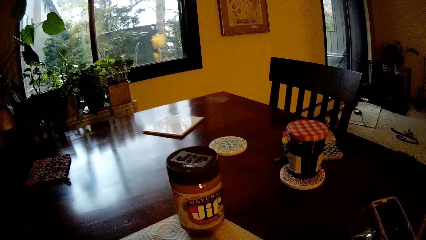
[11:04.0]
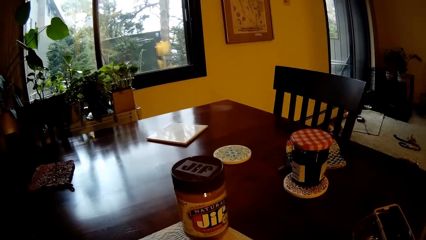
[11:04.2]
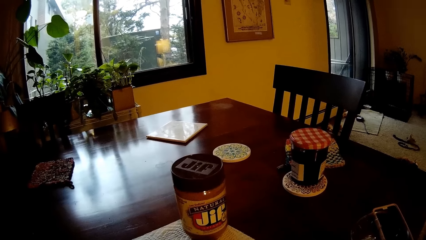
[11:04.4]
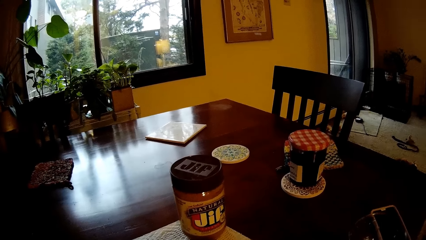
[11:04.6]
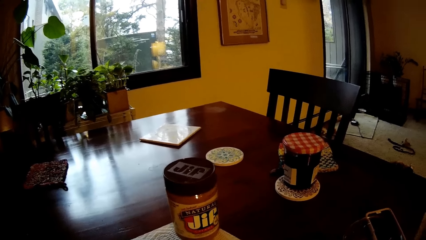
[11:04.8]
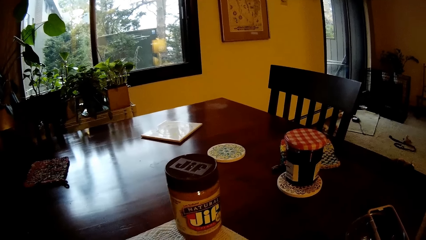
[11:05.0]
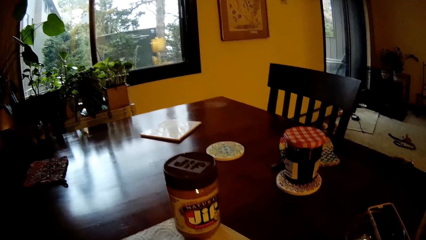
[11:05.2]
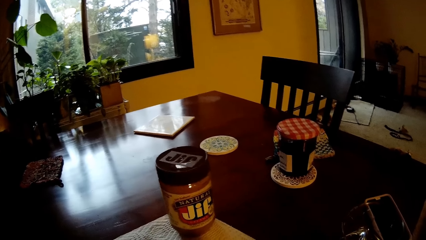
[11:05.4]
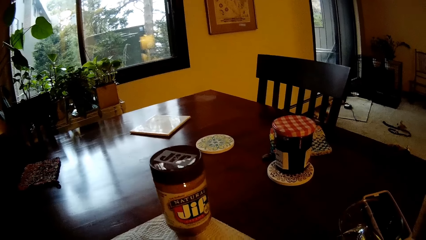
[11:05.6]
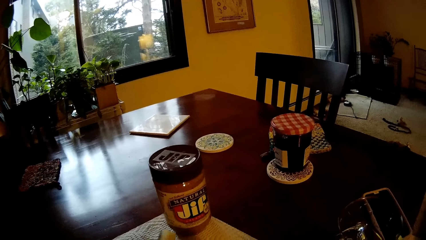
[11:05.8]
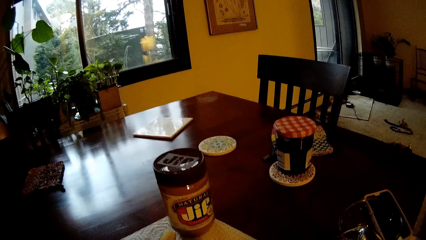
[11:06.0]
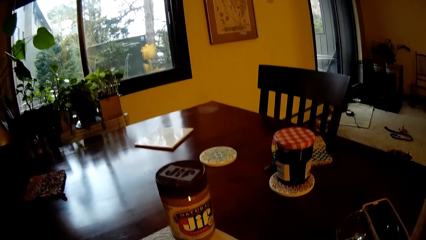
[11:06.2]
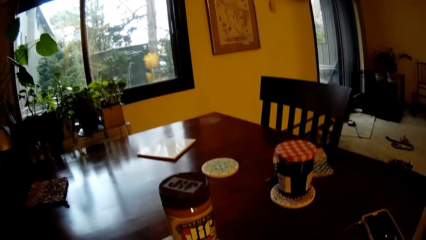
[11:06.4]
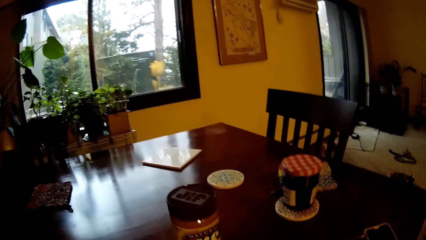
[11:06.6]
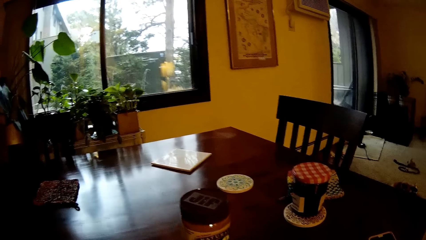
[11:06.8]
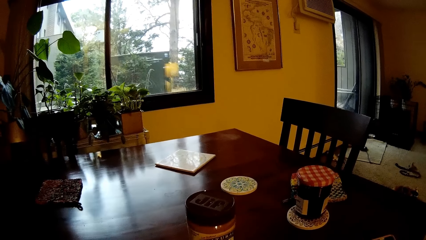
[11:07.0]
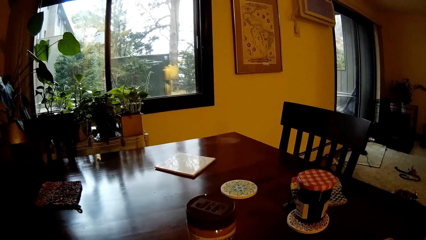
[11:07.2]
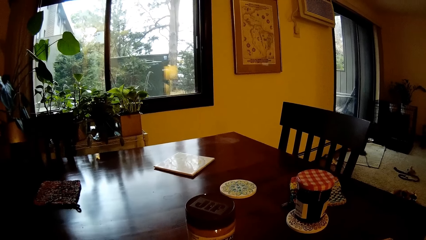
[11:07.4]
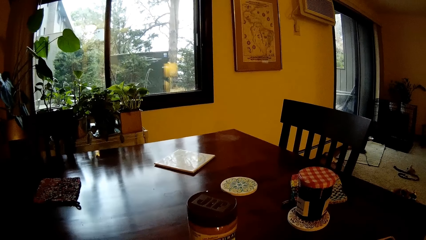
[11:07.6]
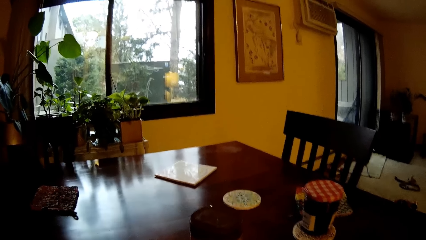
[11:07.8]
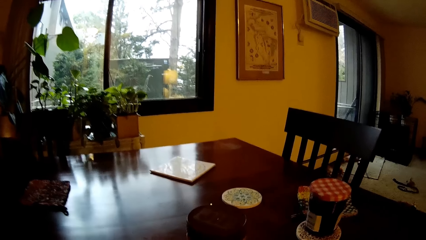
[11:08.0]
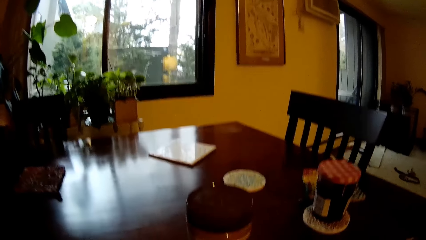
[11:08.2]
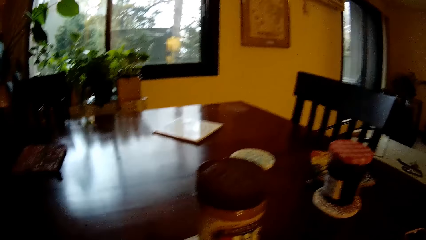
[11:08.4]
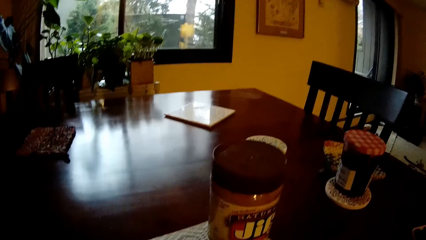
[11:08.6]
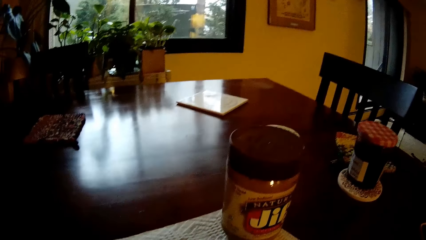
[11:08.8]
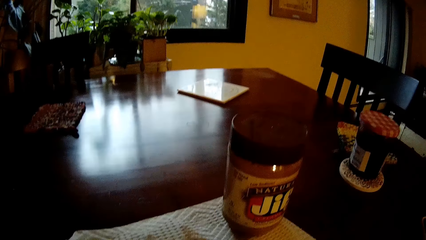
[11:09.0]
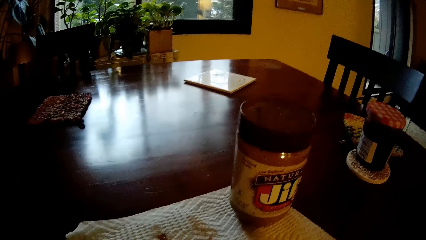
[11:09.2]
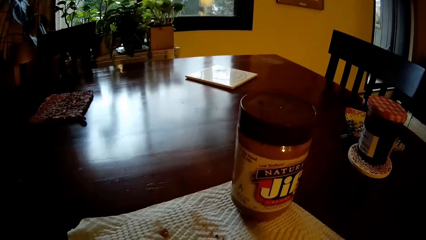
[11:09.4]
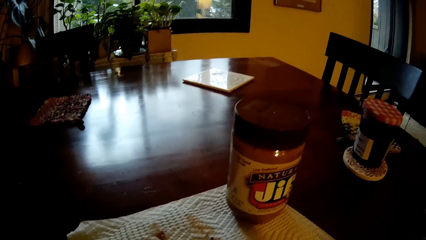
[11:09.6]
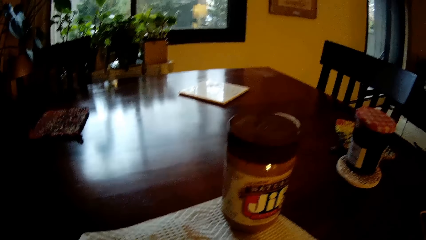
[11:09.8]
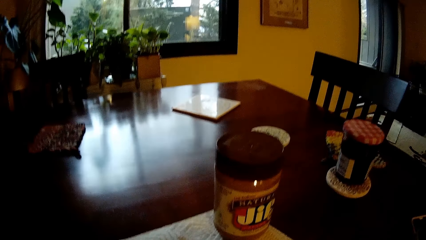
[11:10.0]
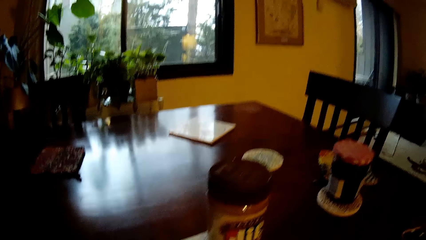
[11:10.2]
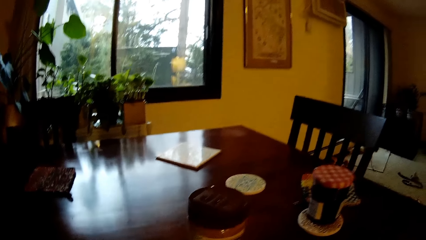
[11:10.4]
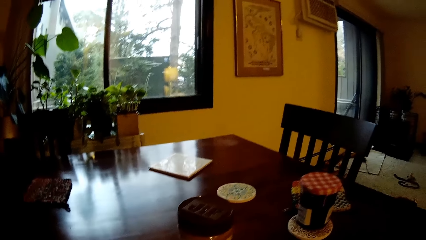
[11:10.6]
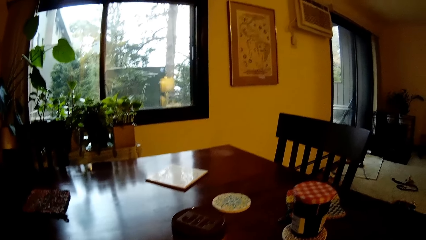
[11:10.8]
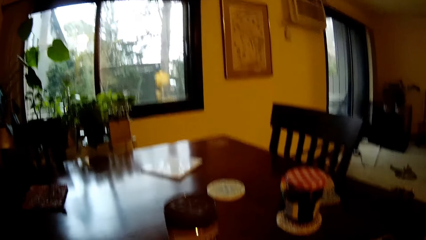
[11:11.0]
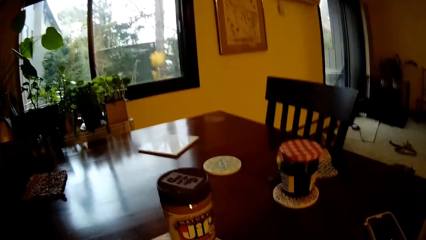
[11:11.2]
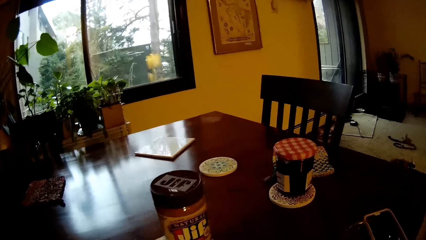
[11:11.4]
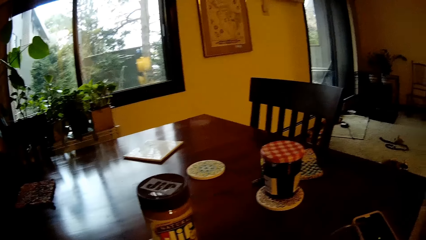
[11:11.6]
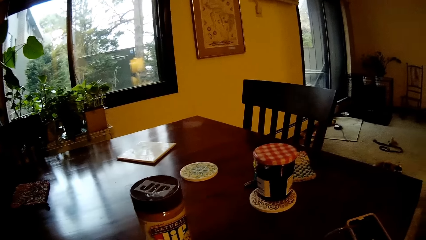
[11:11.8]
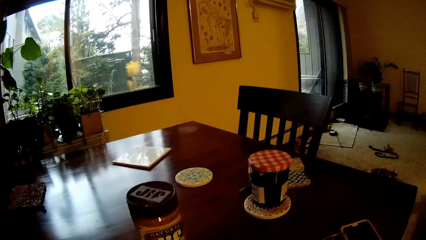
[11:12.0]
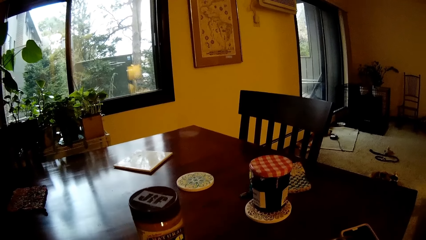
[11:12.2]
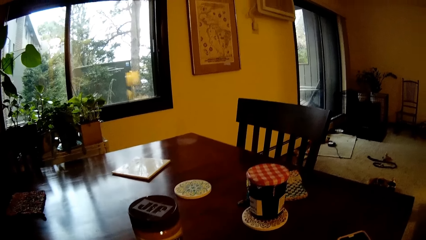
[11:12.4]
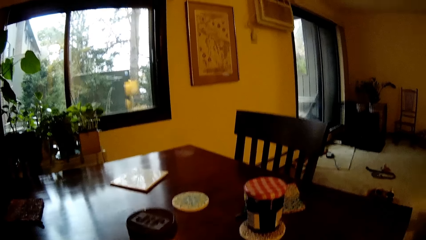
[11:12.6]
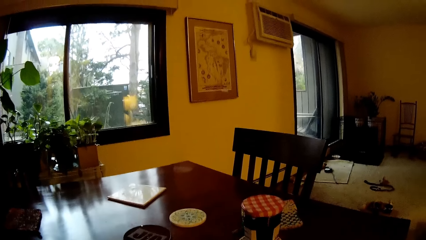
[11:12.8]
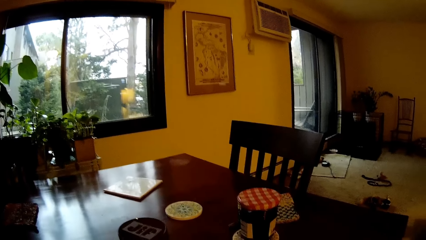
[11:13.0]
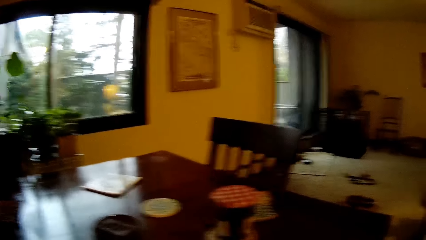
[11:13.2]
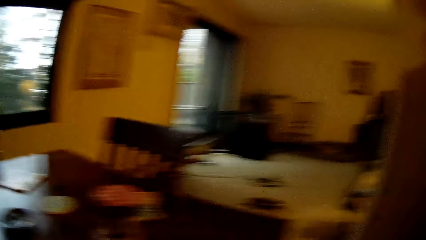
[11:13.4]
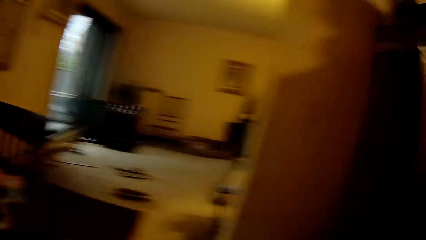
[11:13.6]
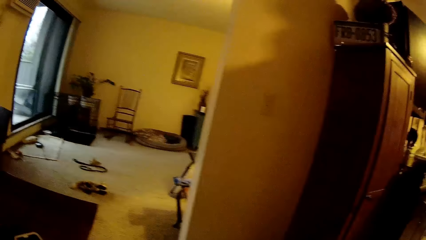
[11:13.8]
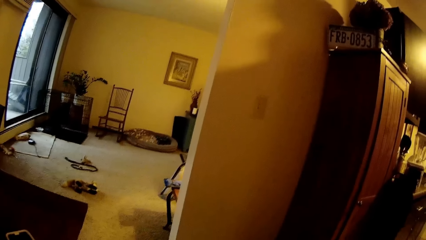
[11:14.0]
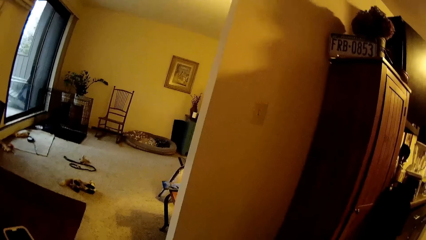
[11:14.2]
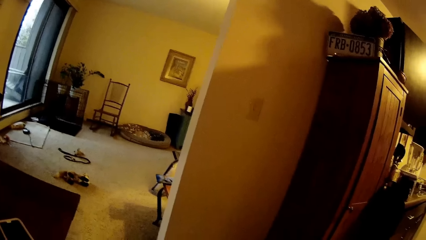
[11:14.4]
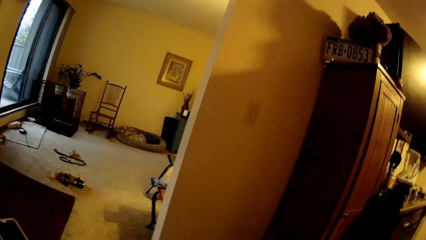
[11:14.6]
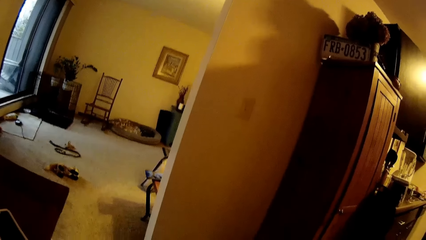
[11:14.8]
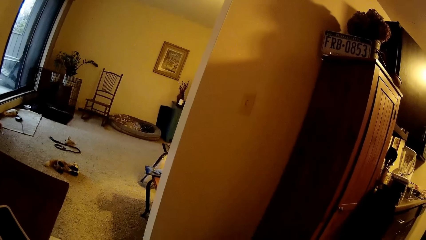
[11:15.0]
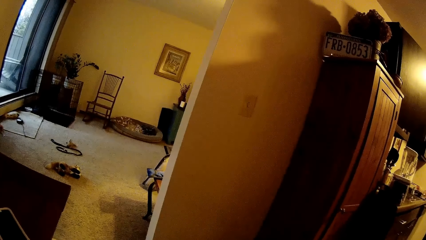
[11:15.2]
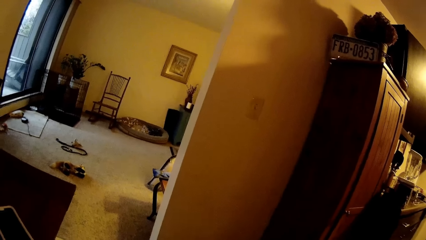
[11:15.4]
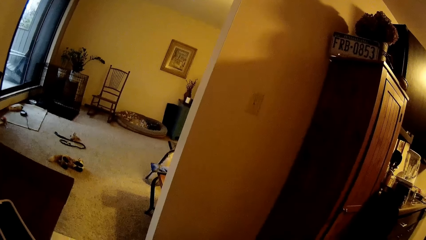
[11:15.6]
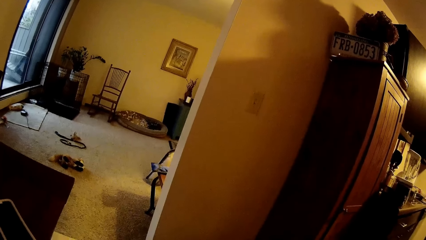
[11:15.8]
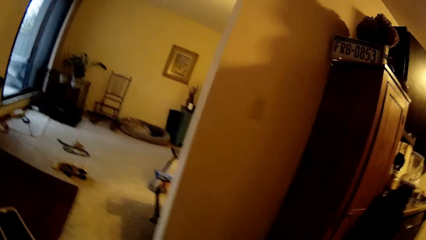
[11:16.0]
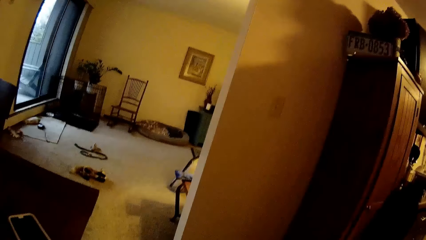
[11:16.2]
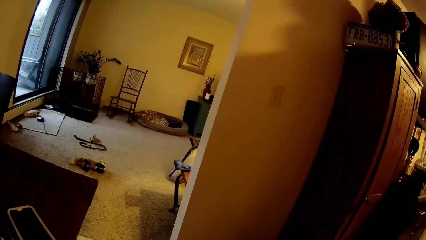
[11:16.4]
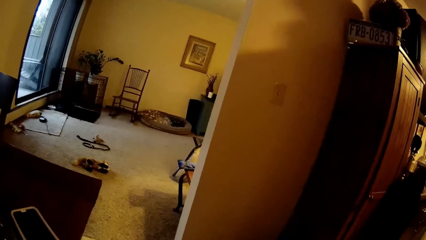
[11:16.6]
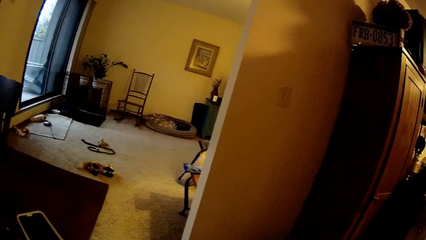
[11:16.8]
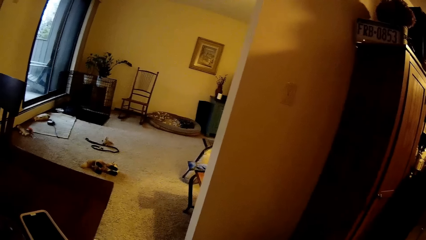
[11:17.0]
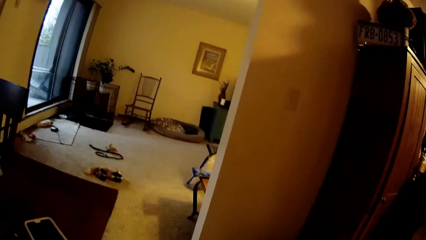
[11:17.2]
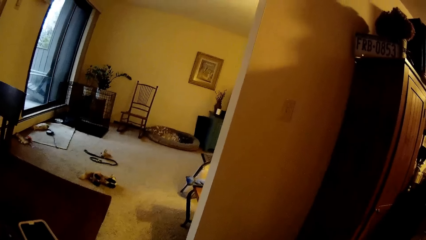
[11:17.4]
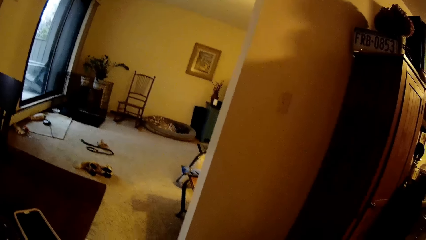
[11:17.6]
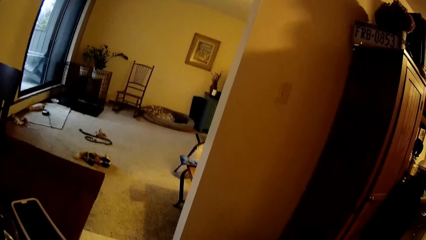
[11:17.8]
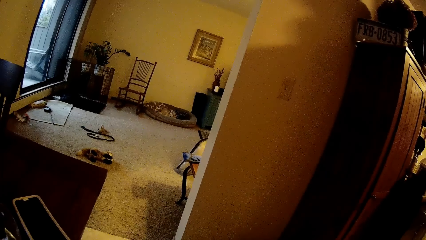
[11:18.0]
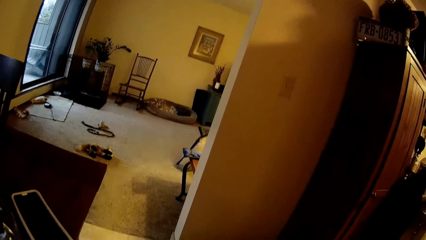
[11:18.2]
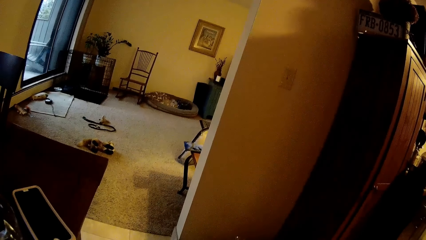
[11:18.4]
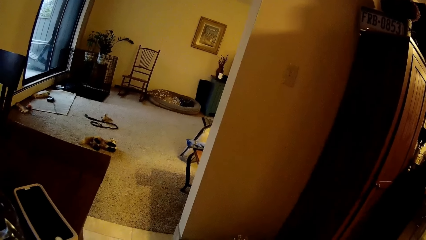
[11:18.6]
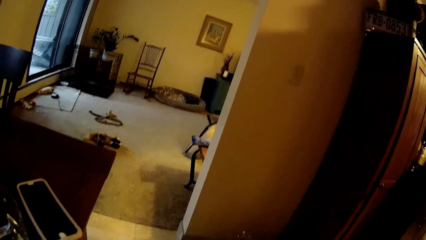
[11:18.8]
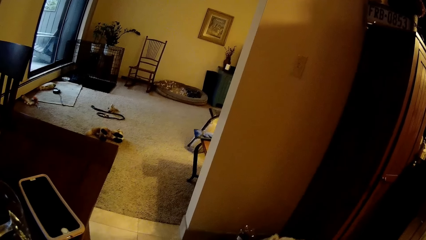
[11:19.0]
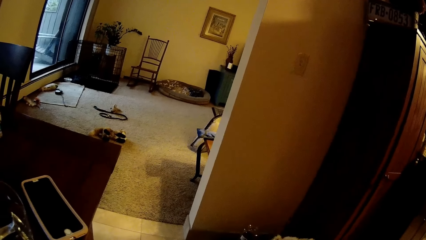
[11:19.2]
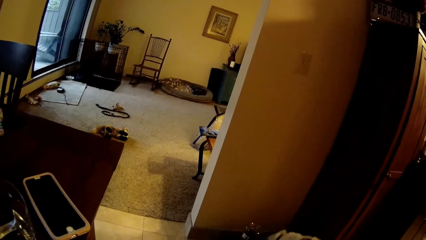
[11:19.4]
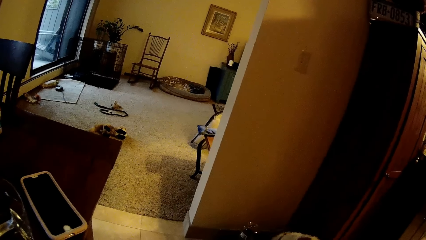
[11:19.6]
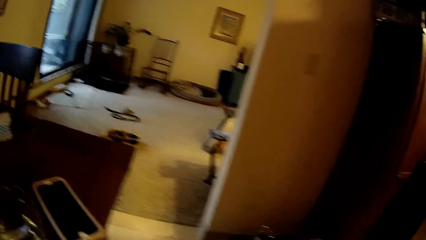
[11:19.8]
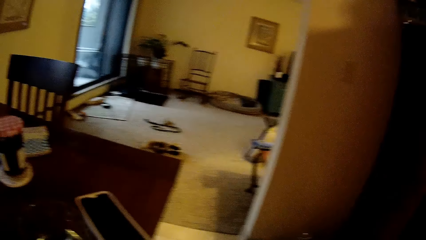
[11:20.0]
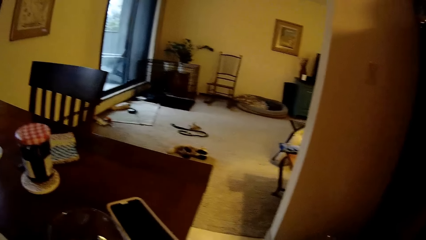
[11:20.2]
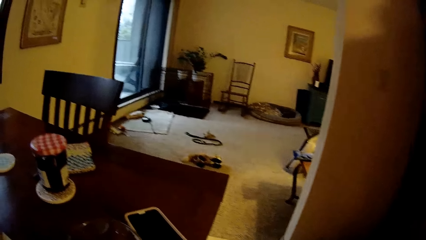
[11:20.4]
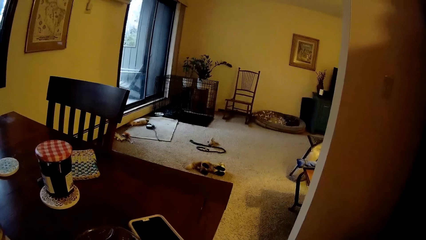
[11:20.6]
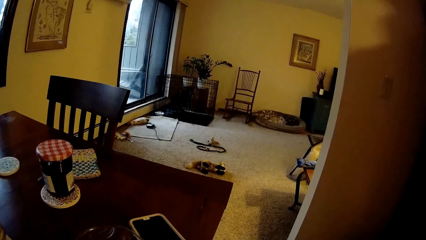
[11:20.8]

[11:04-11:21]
The camera wearer looks at the table. They look around the house.
